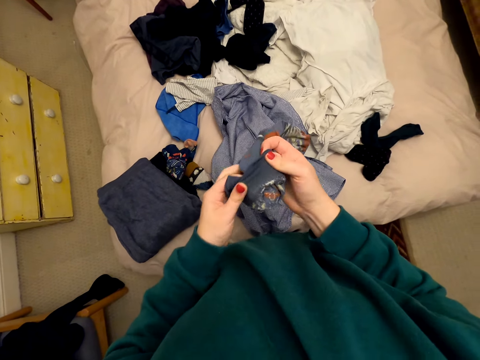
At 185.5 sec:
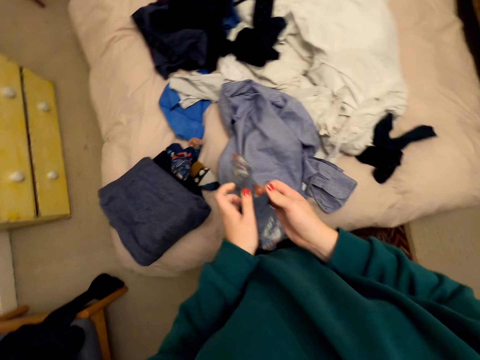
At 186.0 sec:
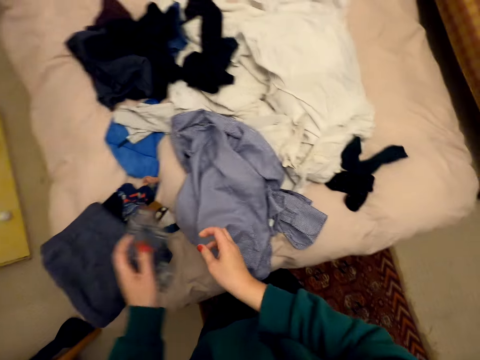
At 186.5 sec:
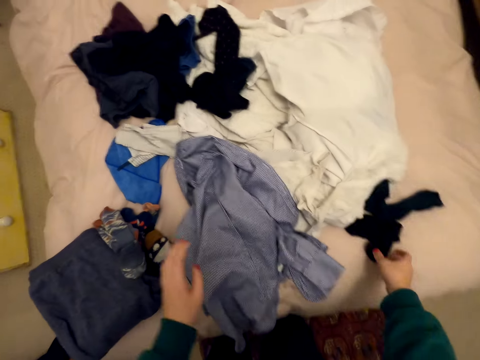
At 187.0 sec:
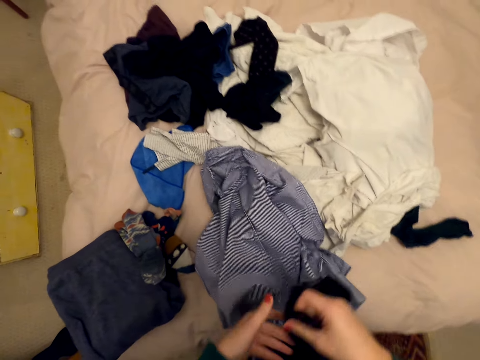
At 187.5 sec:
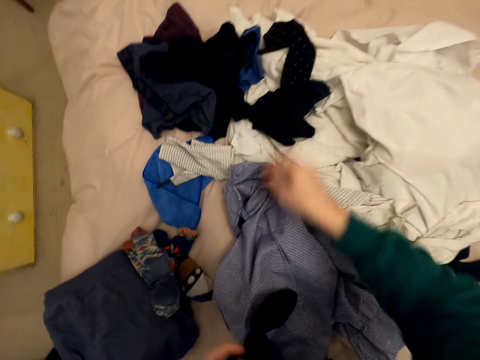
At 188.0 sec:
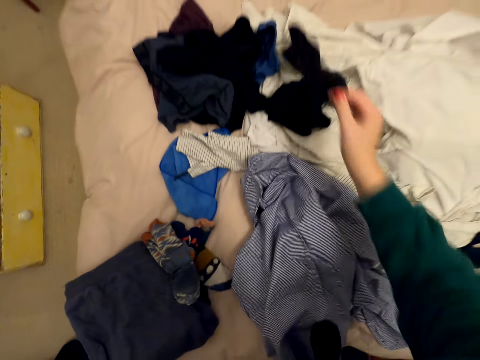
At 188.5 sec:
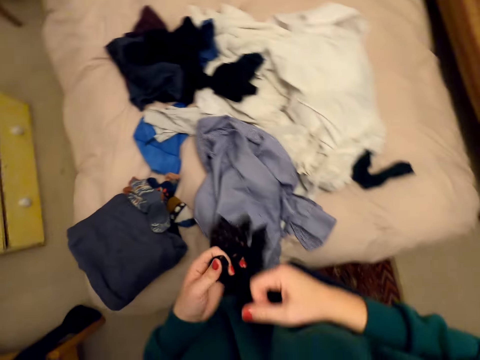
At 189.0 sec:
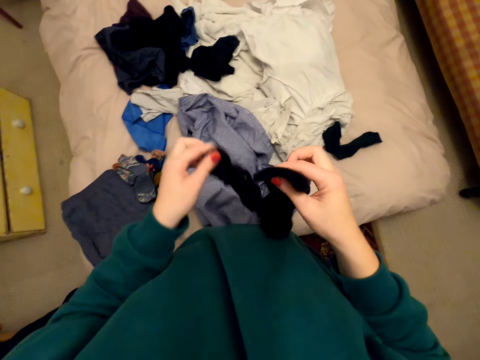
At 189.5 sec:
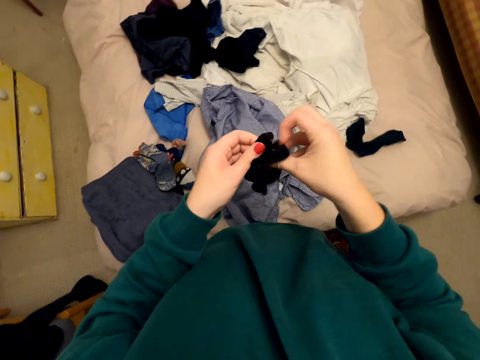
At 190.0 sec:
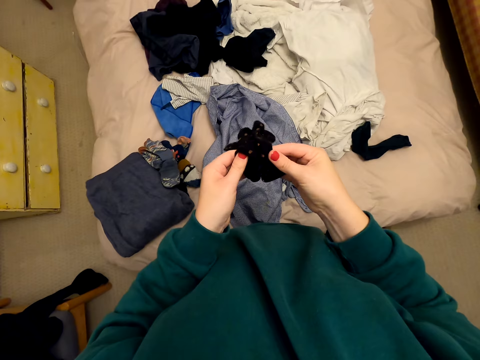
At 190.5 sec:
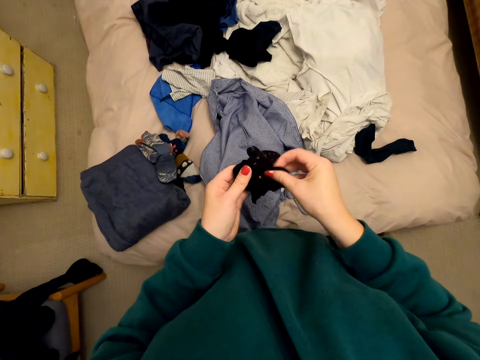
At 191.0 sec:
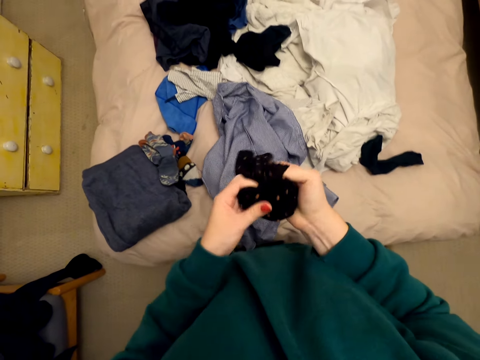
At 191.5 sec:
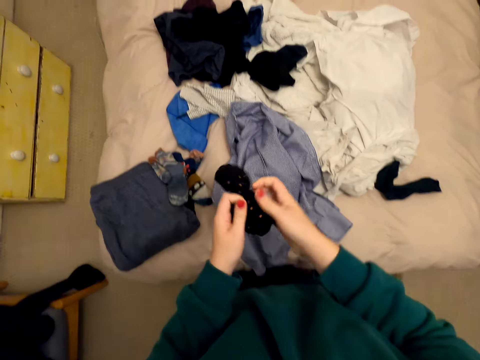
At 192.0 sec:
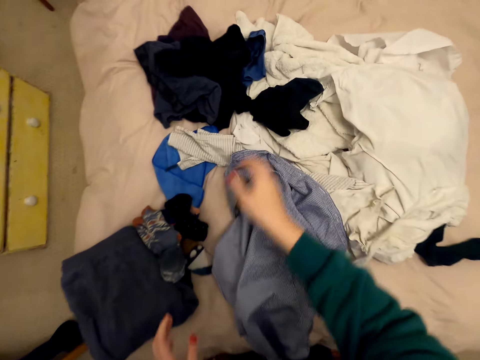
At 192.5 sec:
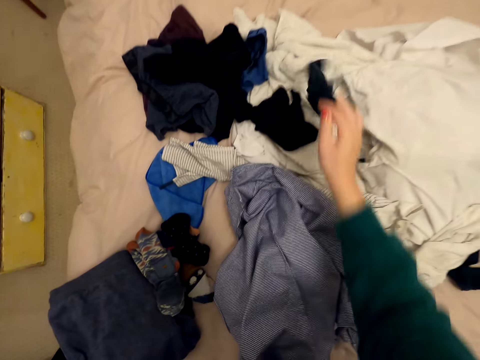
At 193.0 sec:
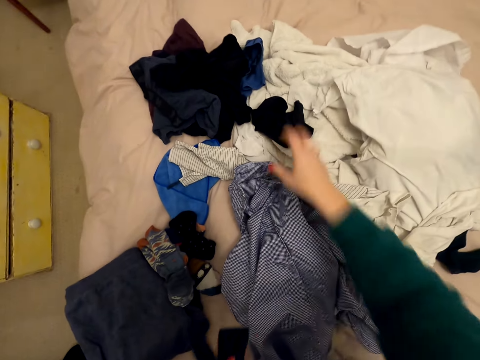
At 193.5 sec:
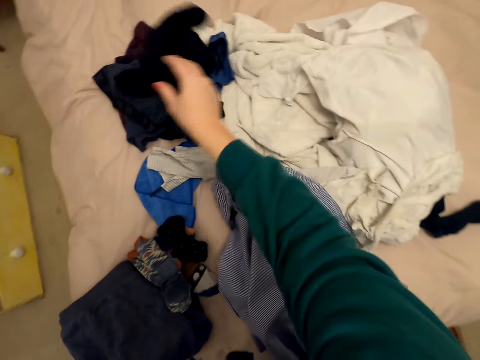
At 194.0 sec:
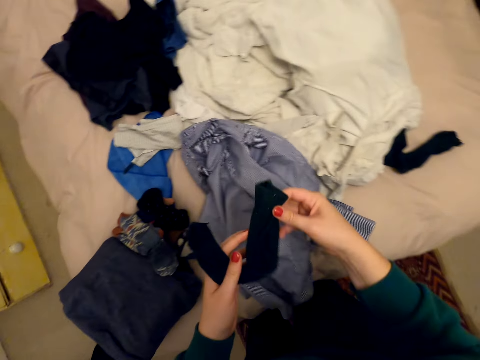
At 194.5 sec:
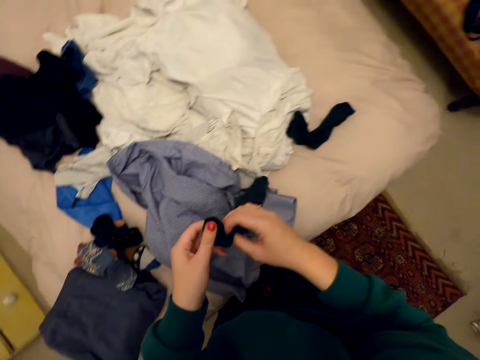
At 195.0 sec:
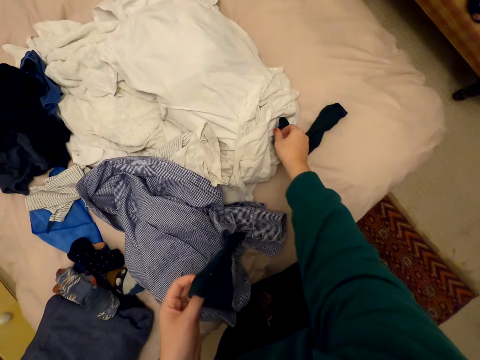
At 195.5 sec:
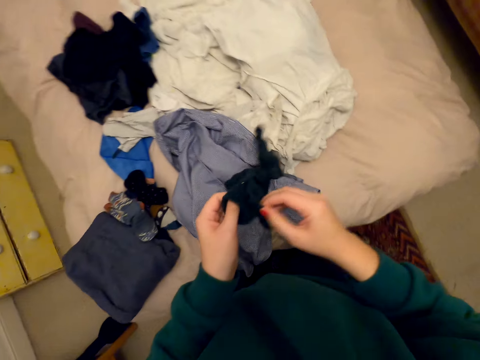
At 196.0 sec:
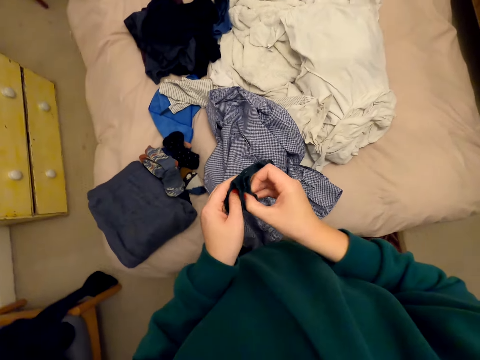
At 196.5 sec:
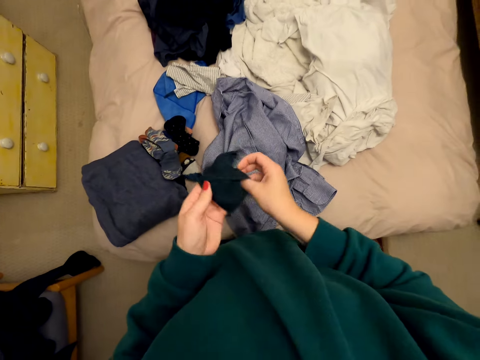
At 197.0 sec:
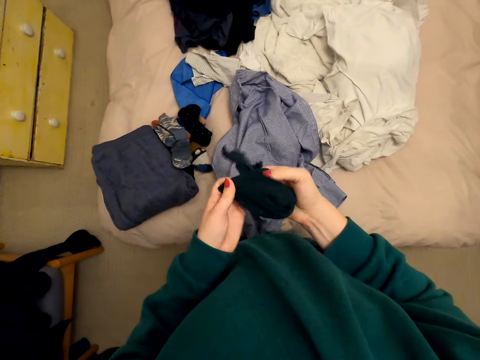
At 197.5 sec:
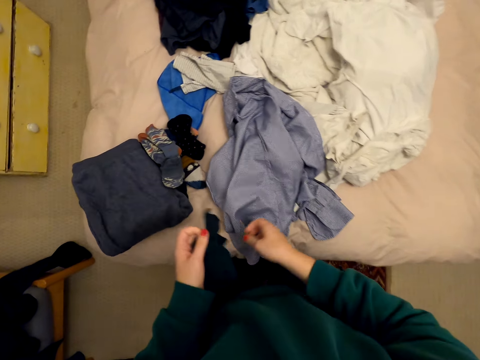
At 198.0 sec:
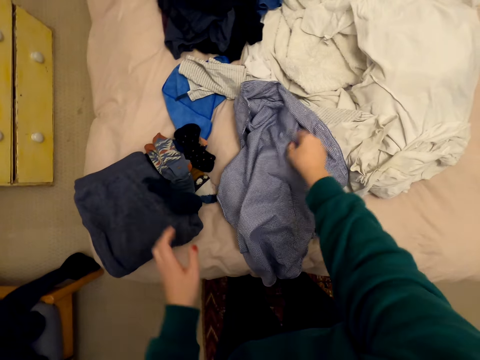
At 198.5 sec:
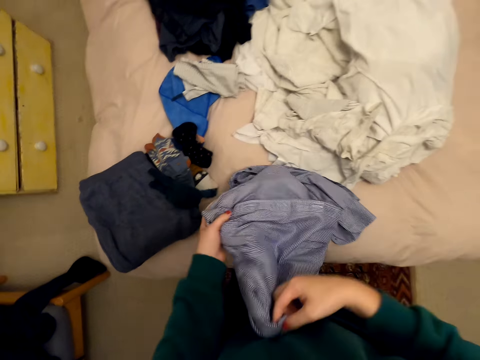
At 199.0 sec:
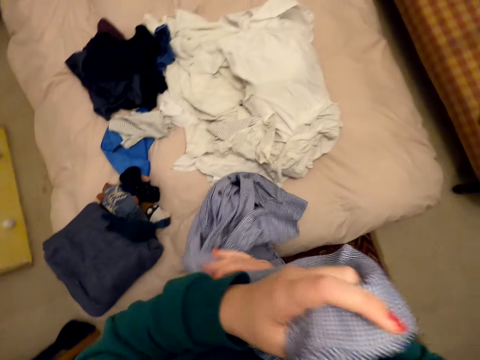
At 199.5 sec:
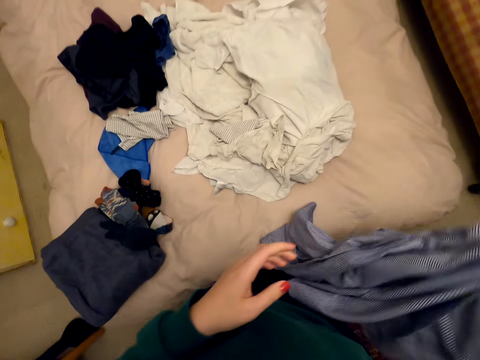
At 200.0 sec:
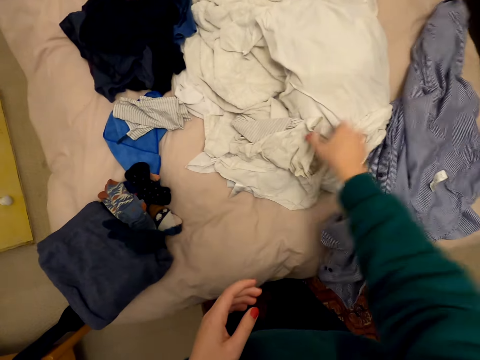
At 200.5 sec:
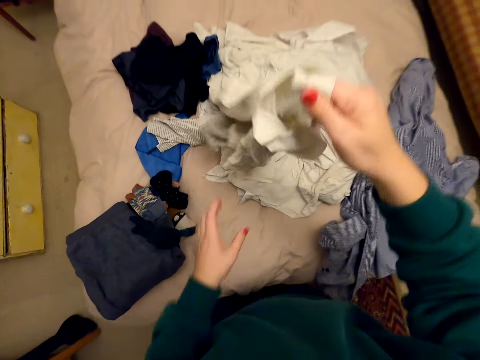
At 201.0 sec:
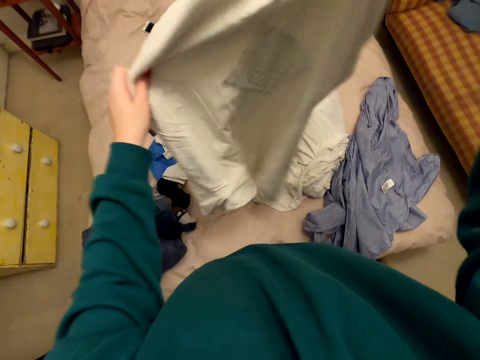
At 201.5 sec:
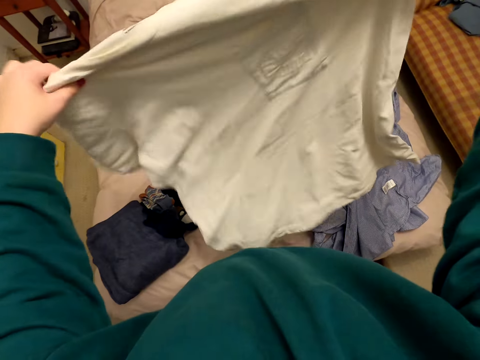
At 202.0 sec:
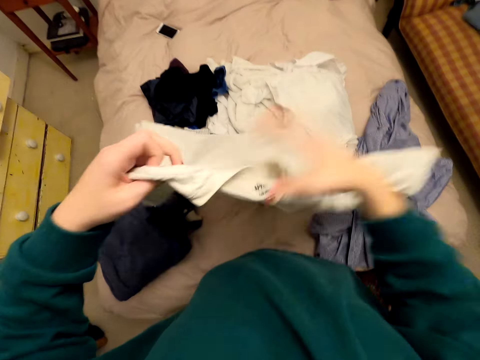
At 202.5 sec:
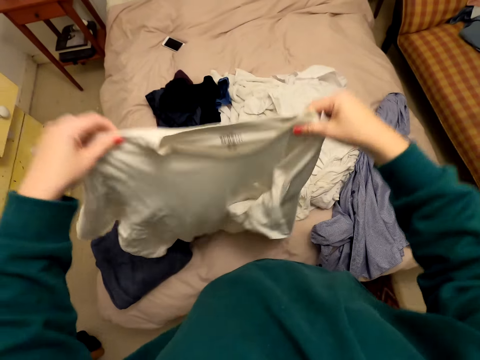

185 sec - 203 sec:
The camera wearer drops the socks on the bed. They pick up the socks from the bed. They pick the socks again. They fold the socks together. They drop the socks on the bed. They pick up the socks from the bed. They pick the socks again. They fold the socks together. They drop the socks on the bed. They pick a cloth, move the cloth on the bed and drop the cloth. They pick up the cloth from the bed.

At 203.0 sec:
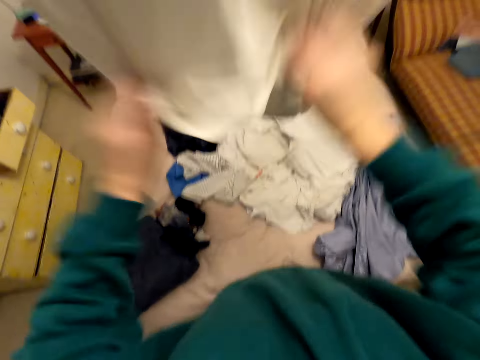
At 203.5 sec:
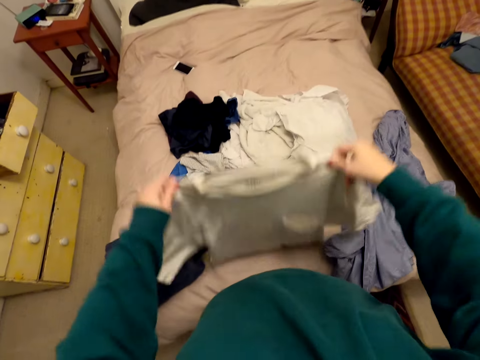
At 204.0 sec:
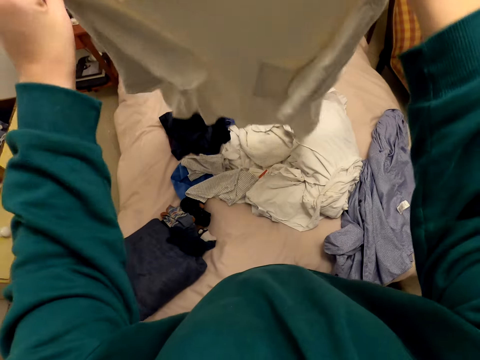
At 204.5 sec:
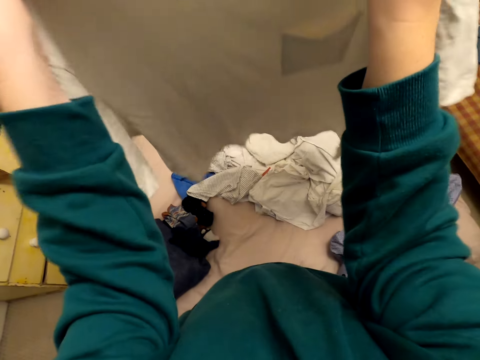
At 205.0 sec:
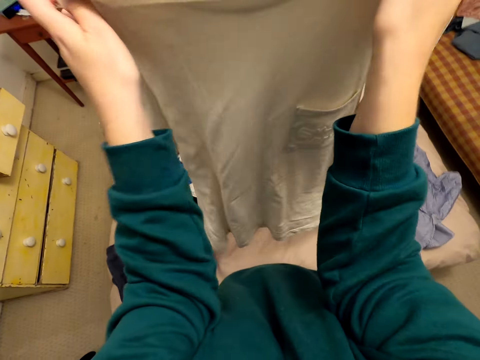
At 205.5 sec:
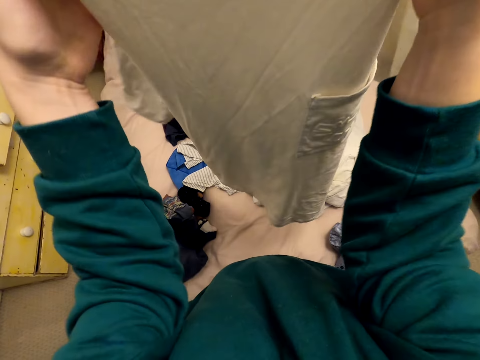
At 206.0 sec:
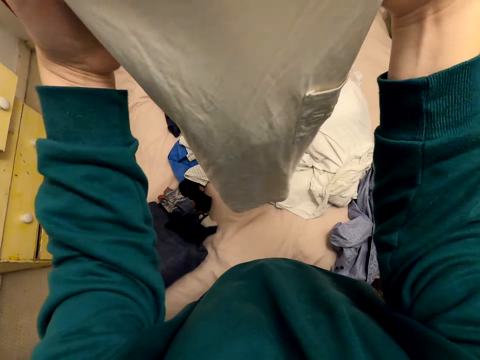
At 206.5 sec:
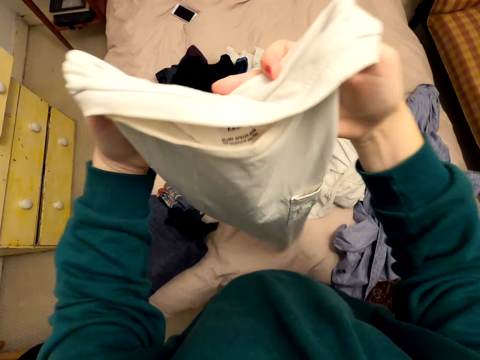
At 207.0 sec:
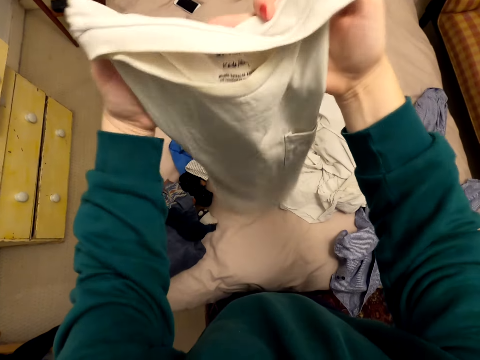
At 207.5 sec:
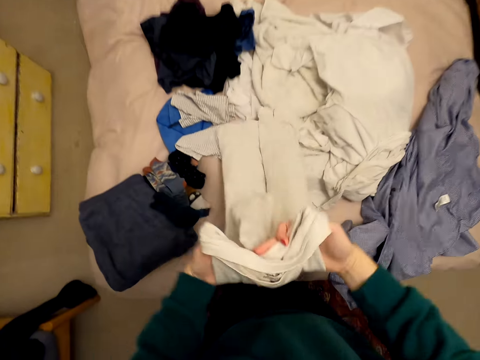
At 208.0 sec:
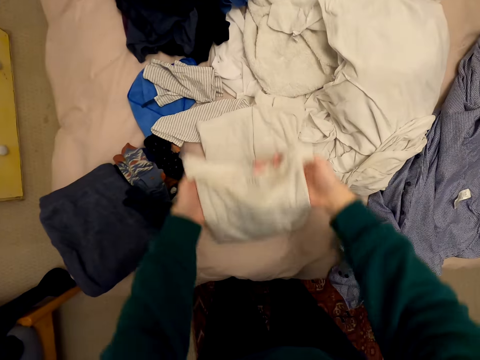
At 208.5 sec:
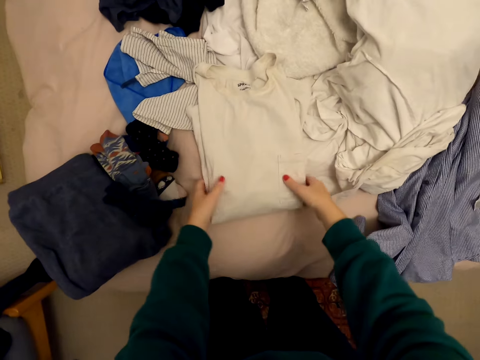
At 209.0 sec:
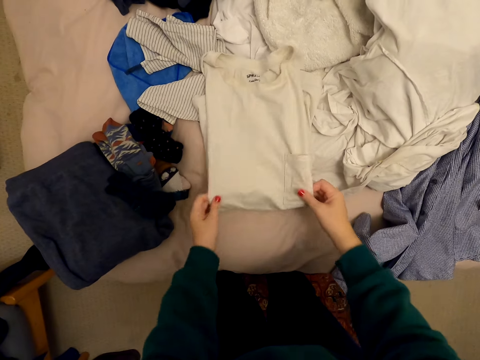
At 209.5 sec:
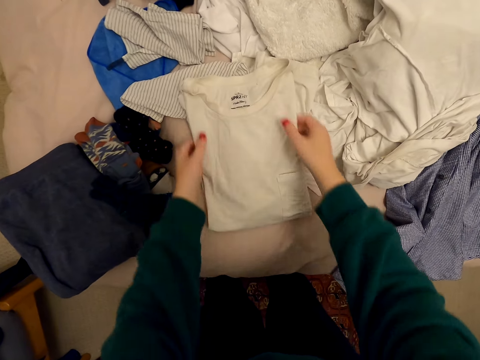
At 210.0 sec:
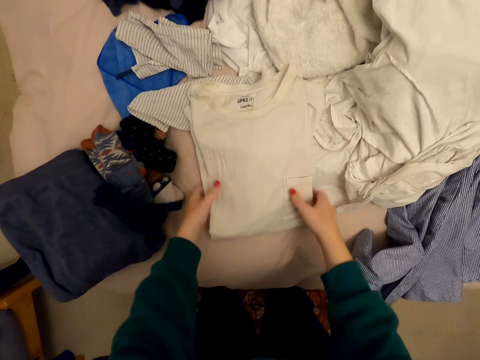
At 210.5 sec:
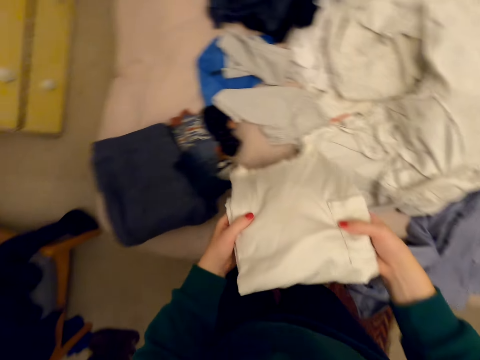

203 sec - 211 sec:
The camera wearer folds the cloth in her hands.
